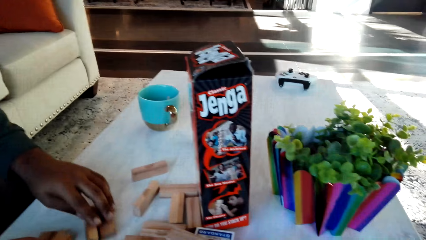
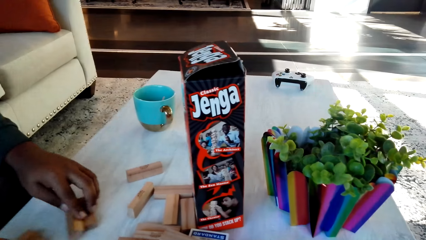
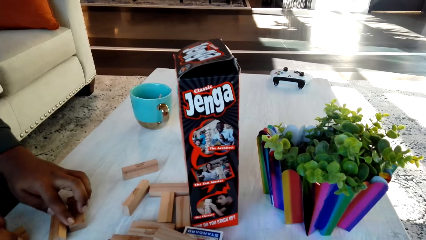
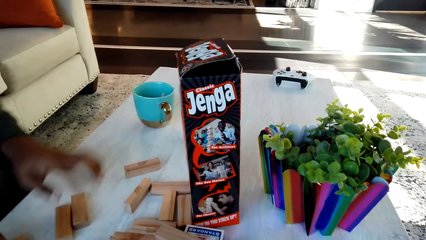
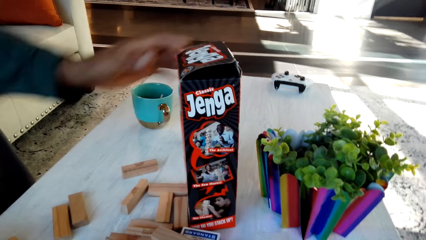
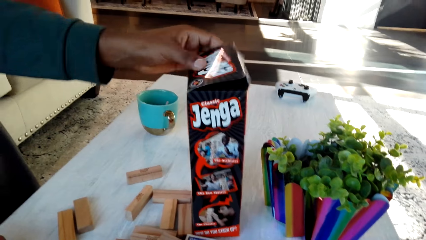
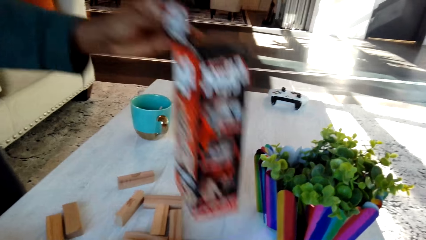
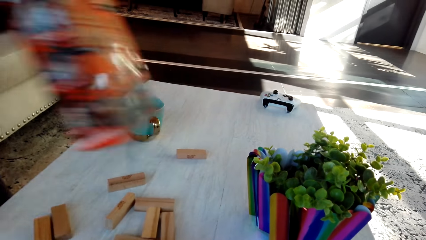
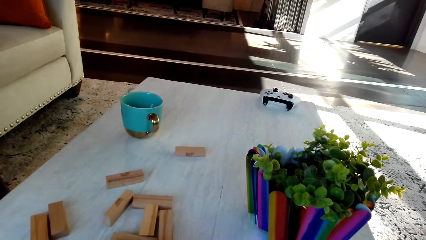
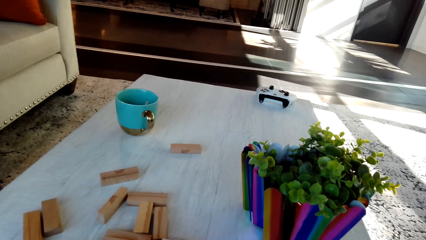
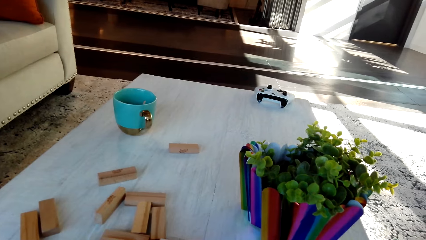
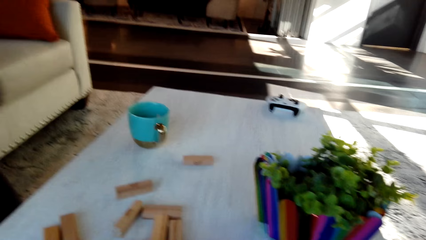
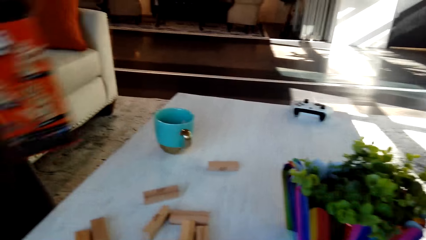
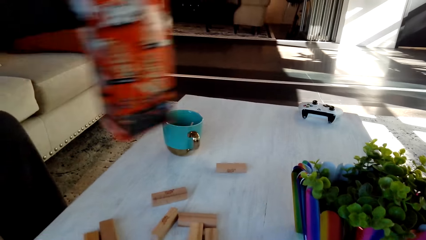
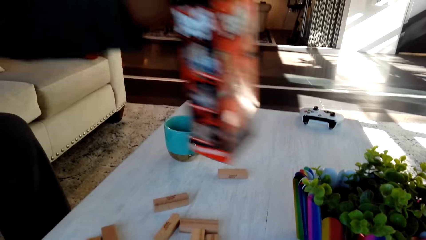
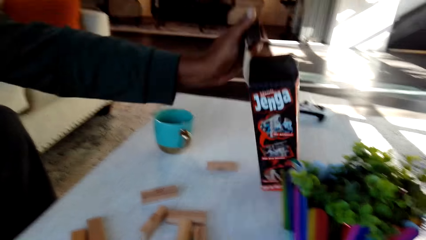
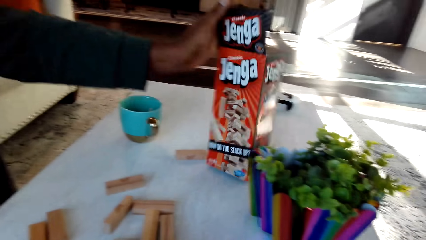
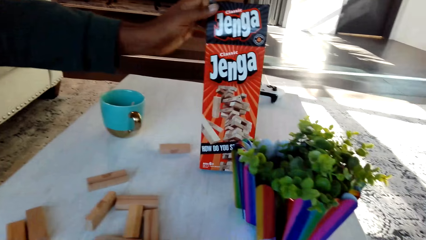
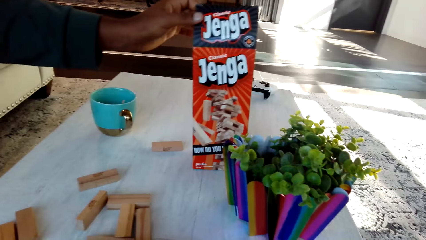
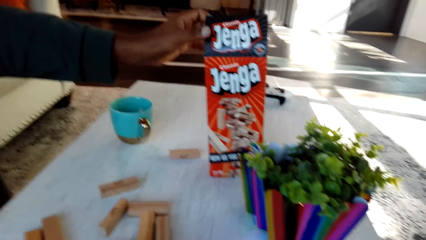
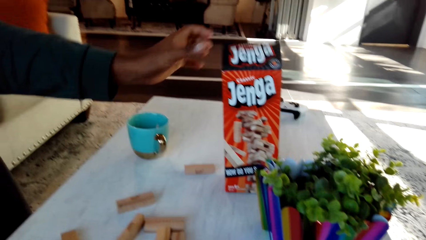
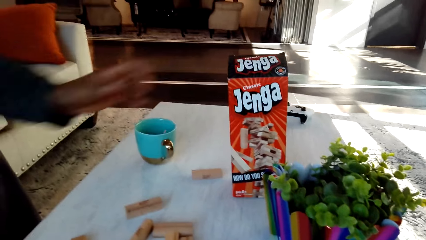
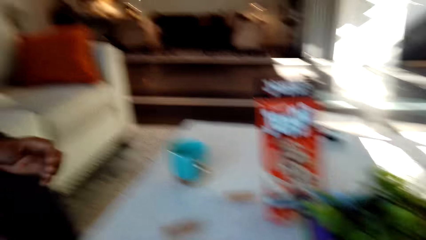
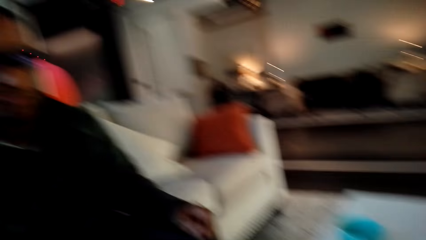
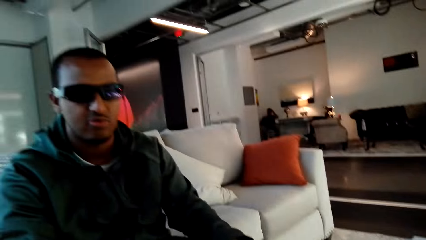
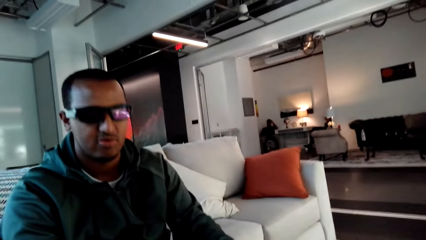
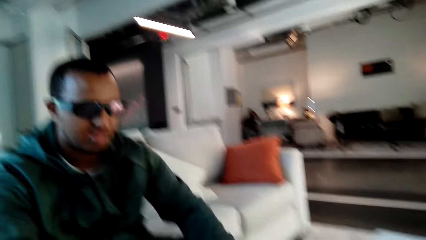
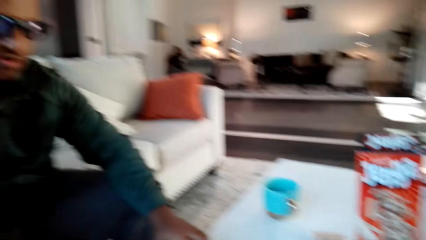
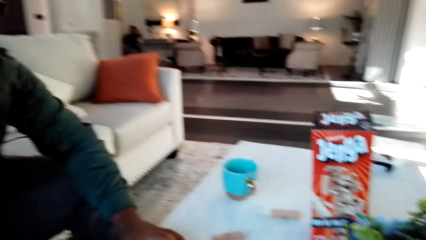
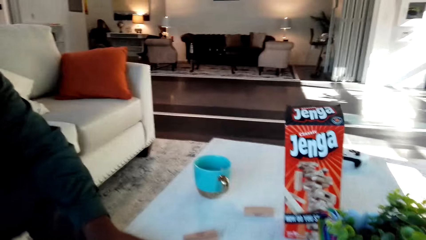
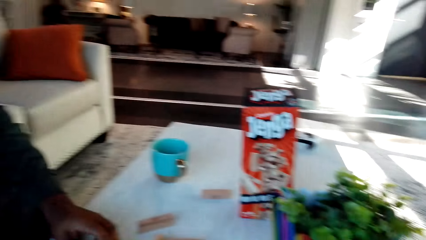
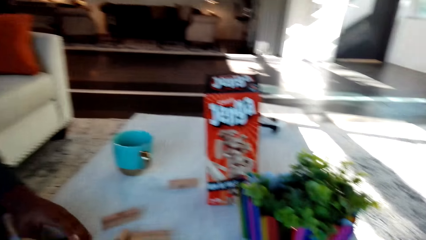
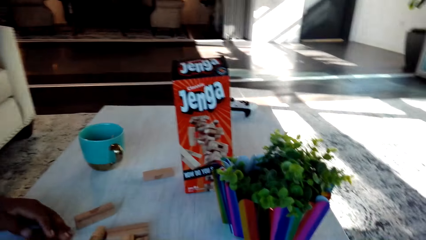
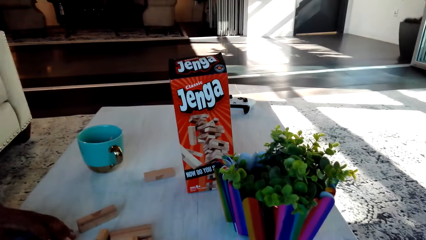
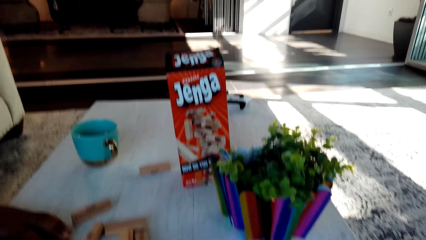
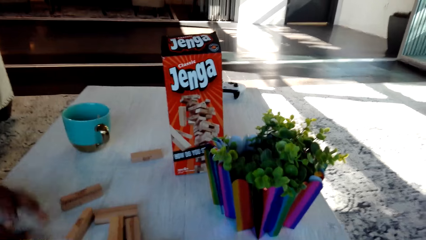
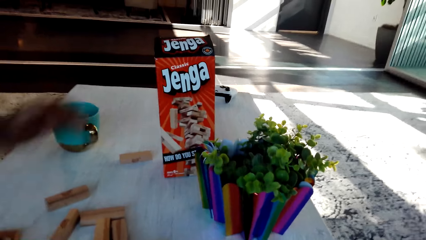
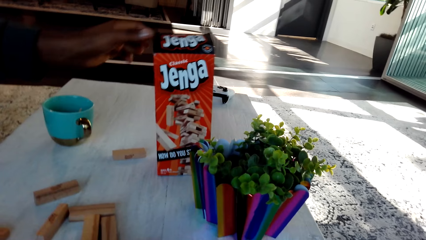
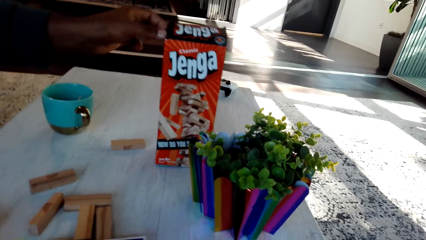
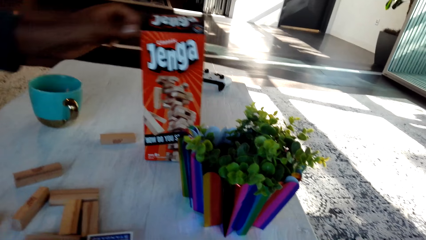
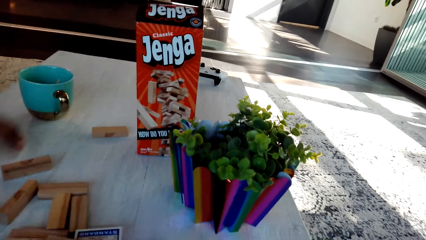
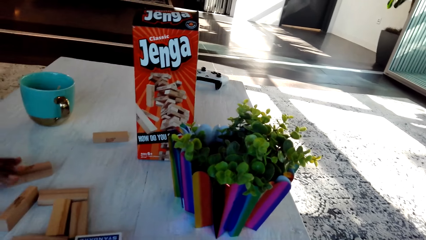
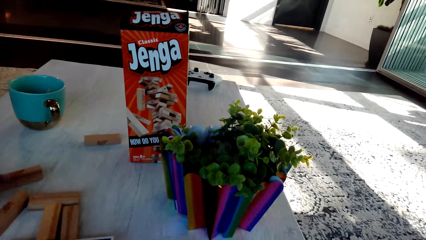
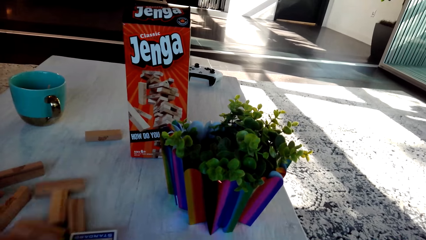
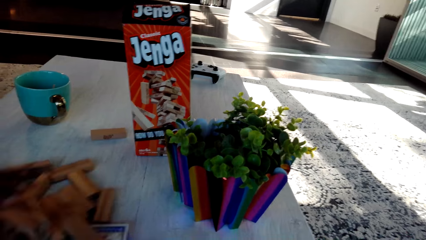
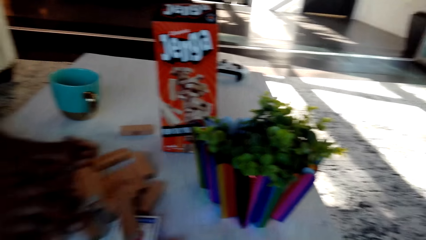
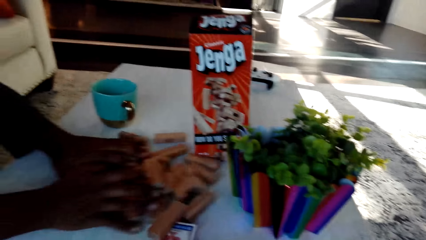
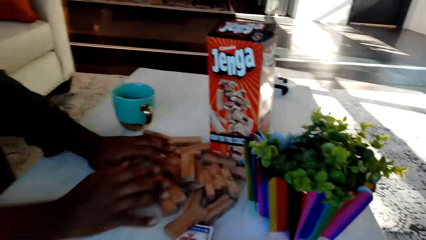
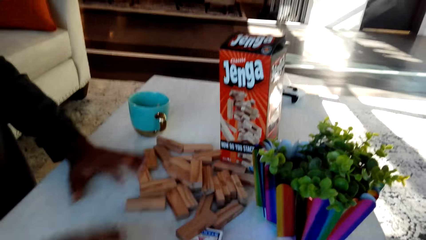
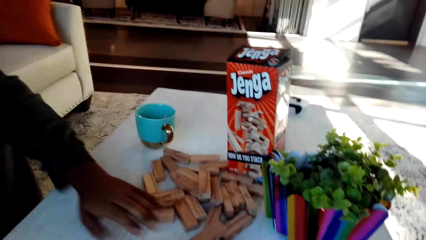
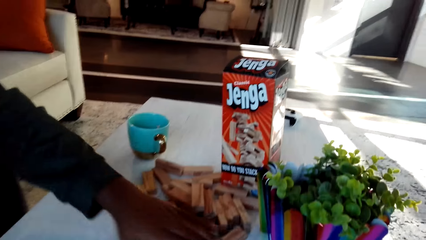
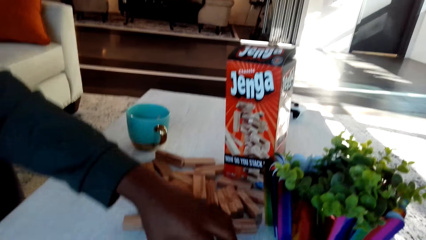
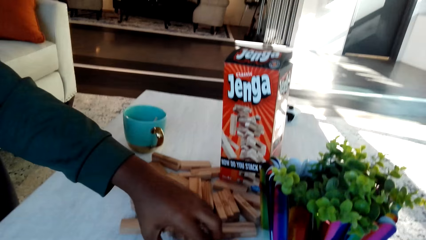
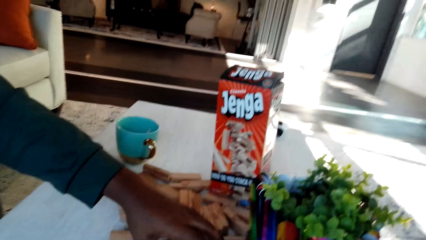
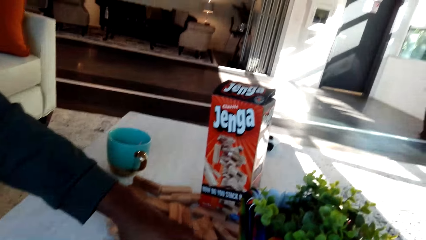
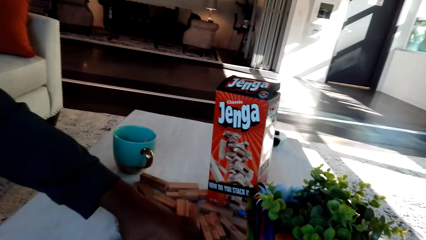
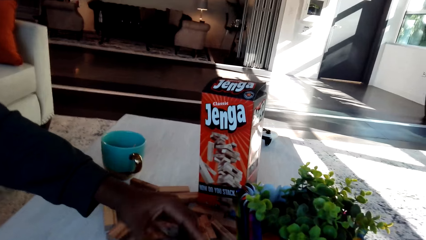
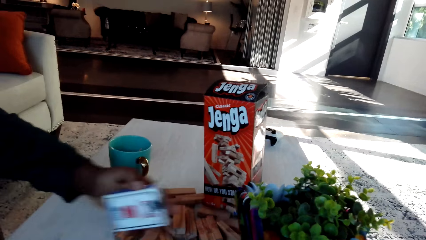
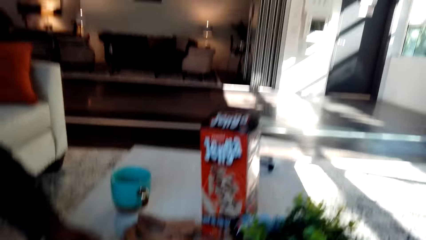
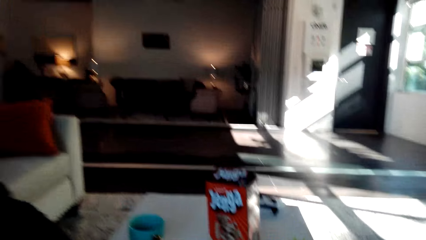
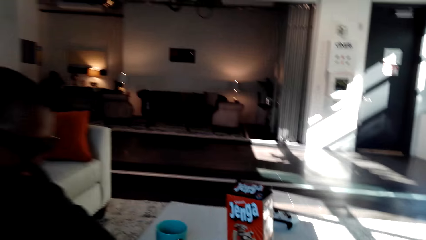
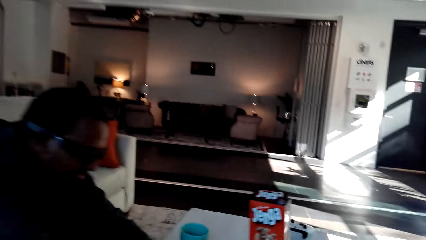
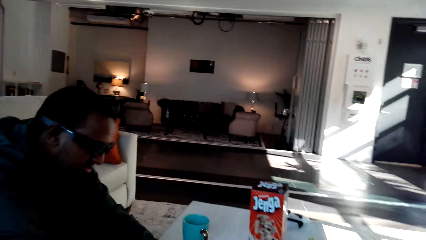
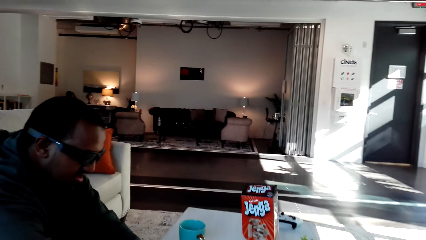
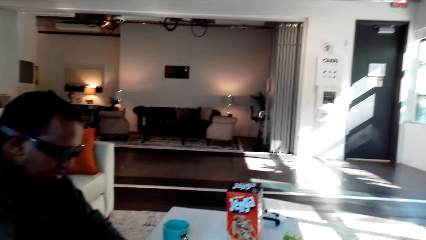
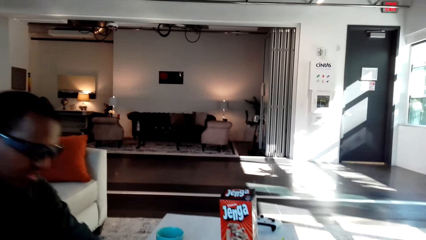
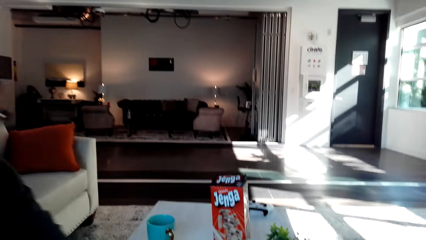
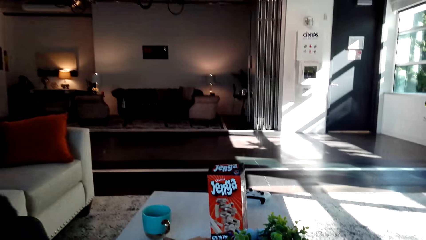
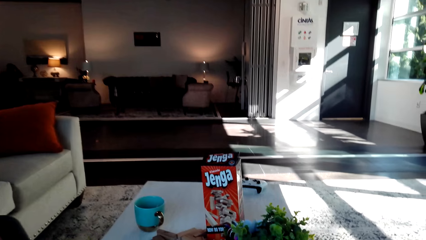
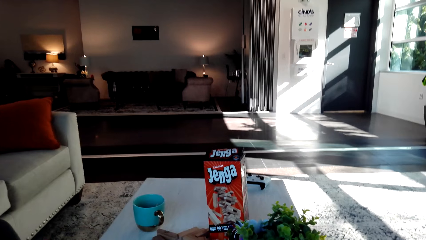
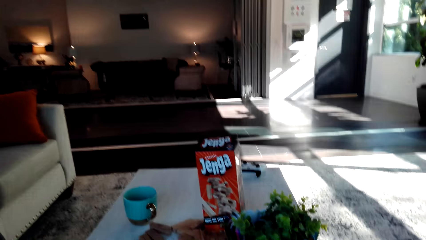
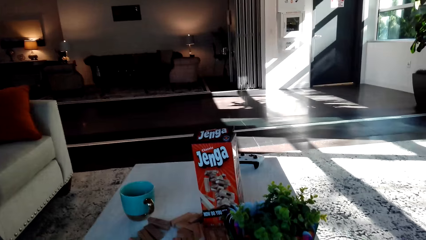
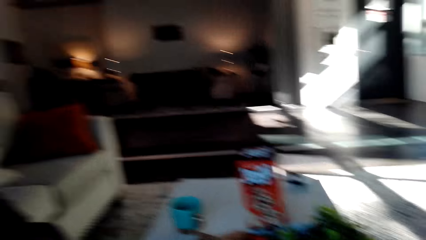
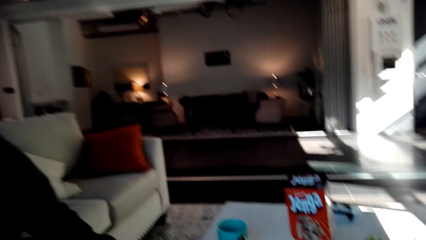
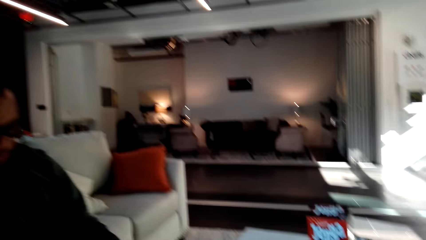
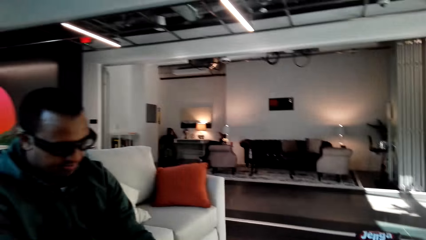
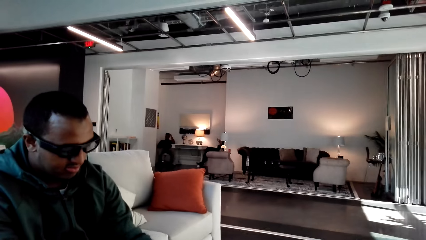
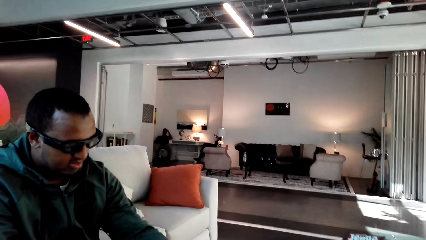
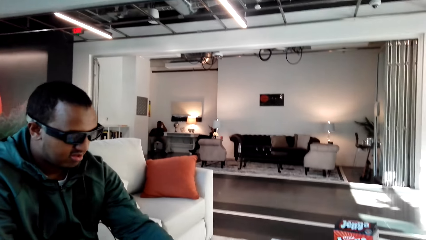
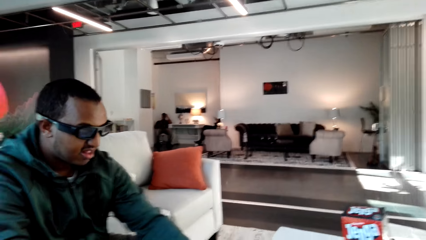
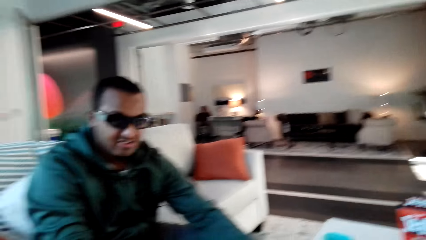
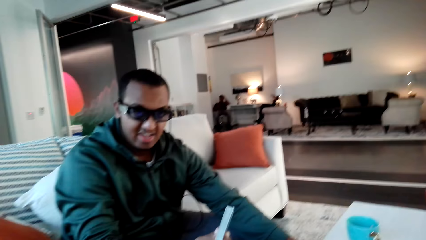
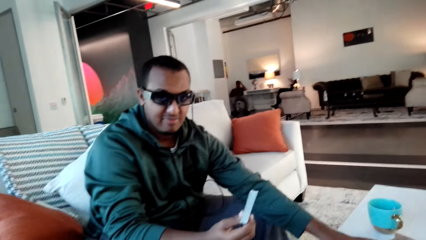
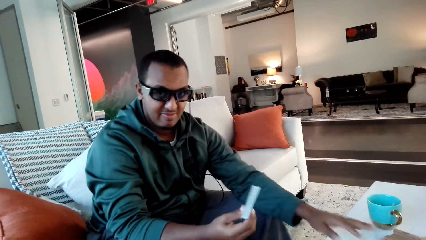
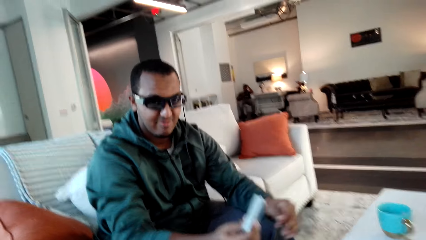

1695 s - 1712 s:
The man rearranges the sticks, picks up the jenga box and puts back the jenga box on the table. The camera wearer converses with the man. They converse with the man. The man moves the wooden blocks, holds the box and moves the jenga sticks aside. He picks up playing cards. The camera wearer converses with the man.
